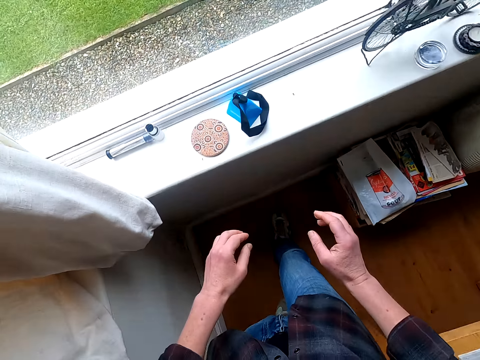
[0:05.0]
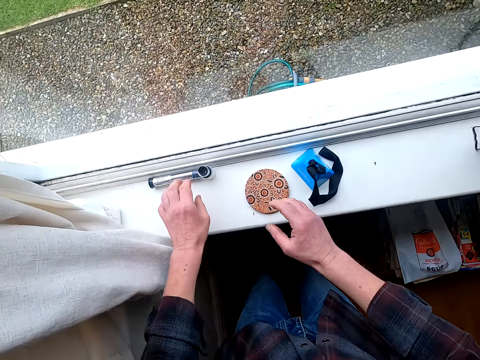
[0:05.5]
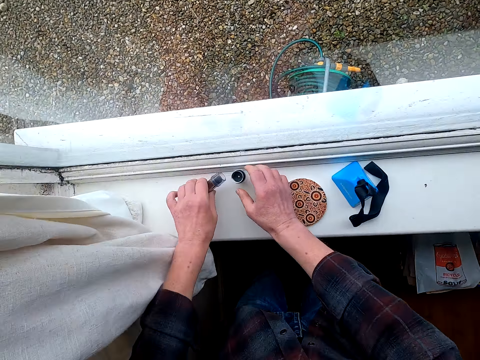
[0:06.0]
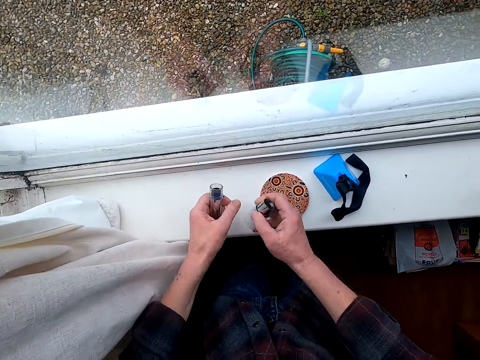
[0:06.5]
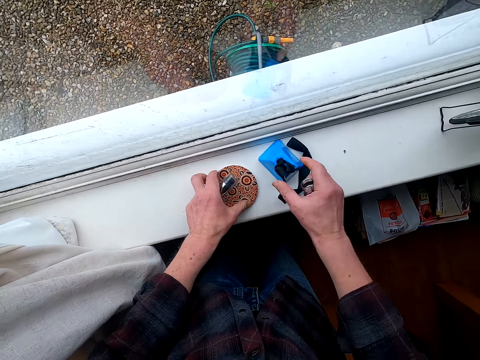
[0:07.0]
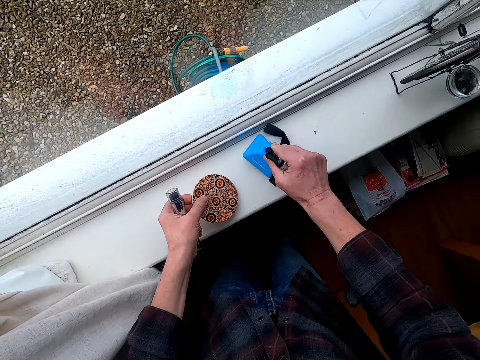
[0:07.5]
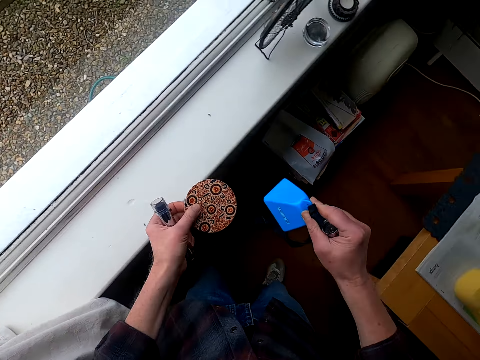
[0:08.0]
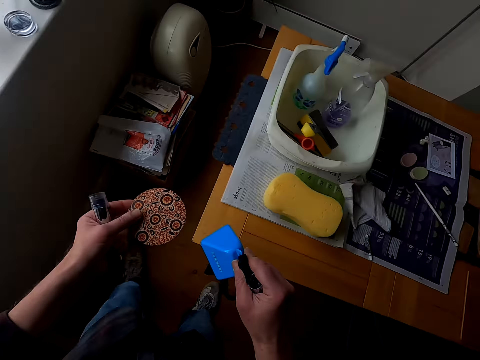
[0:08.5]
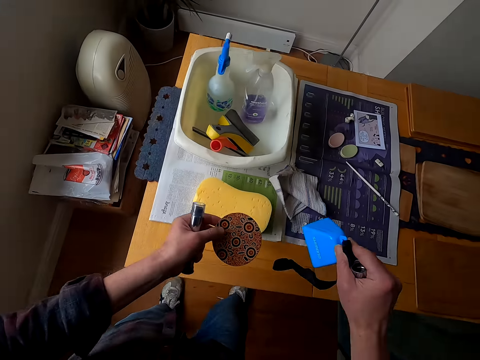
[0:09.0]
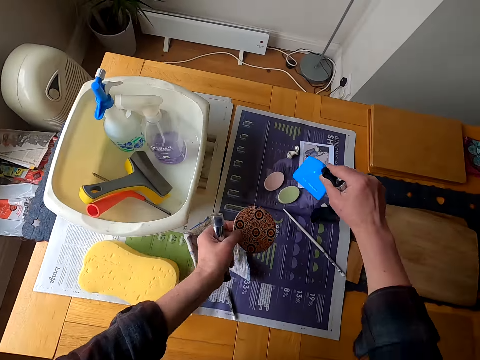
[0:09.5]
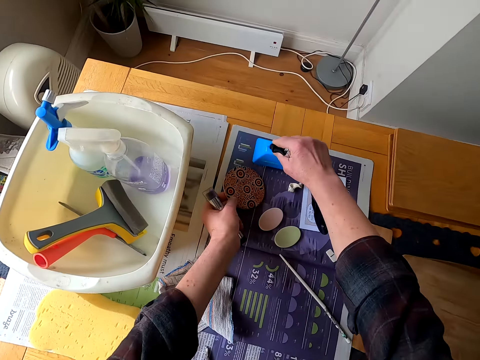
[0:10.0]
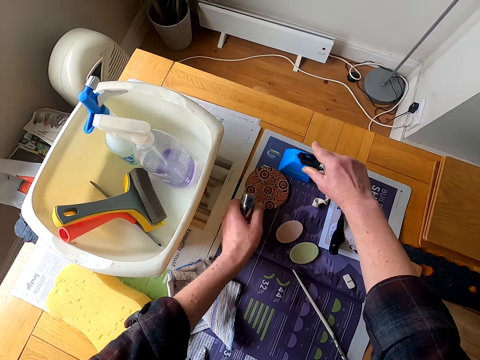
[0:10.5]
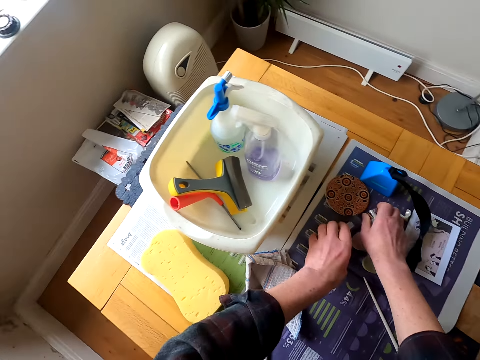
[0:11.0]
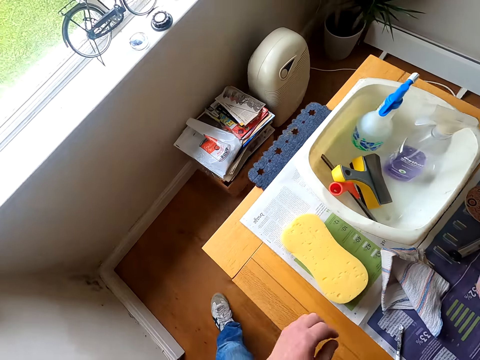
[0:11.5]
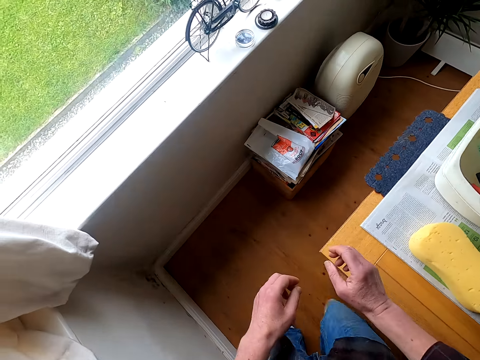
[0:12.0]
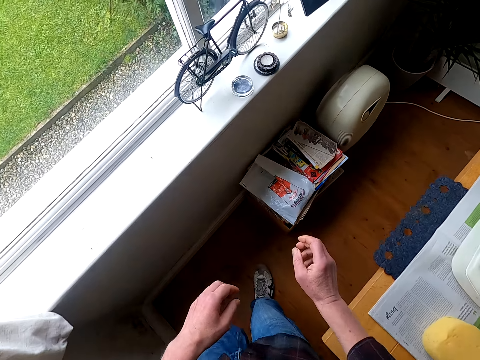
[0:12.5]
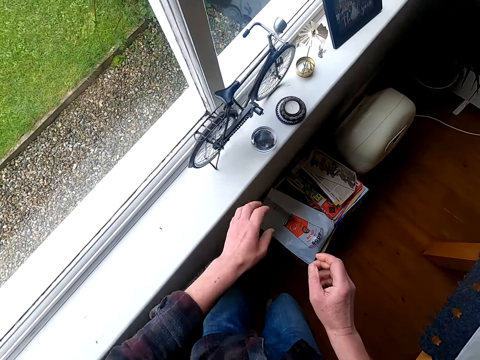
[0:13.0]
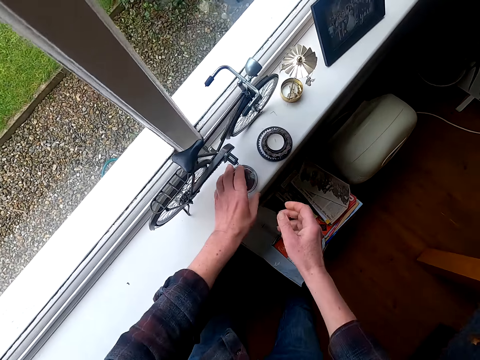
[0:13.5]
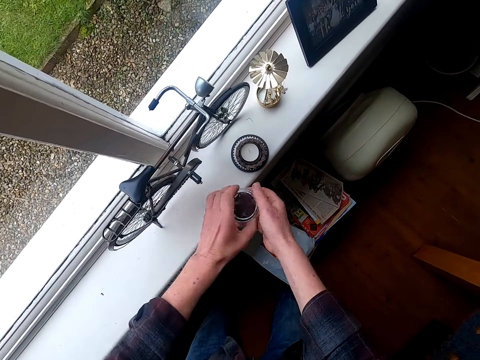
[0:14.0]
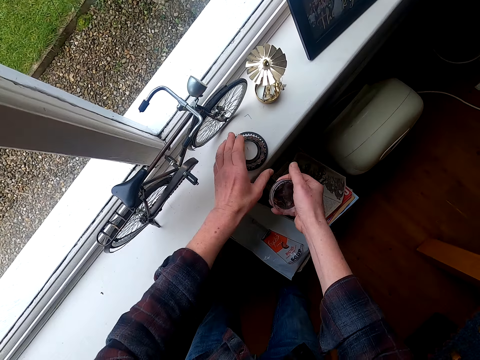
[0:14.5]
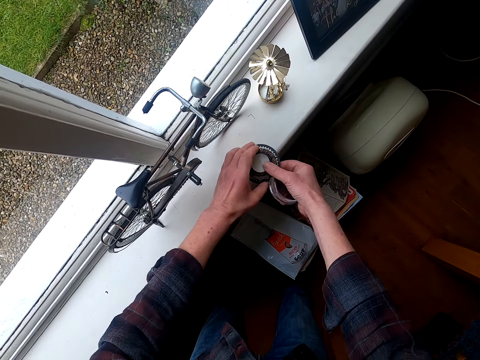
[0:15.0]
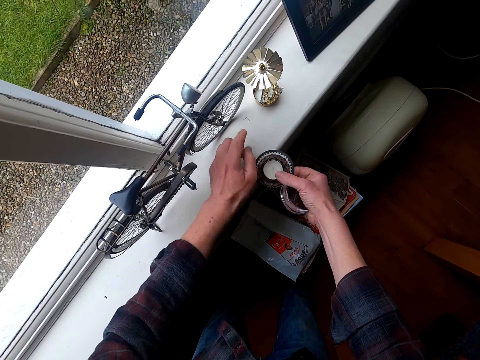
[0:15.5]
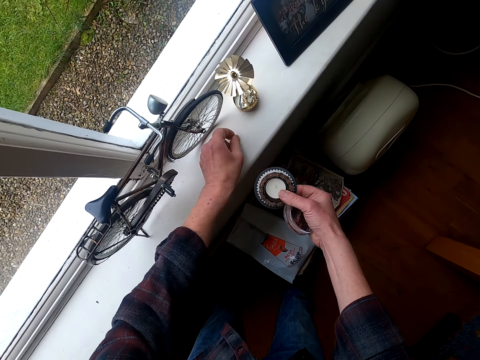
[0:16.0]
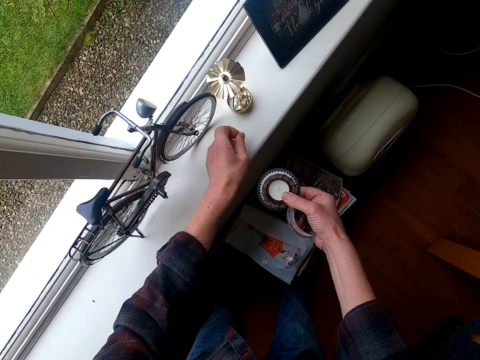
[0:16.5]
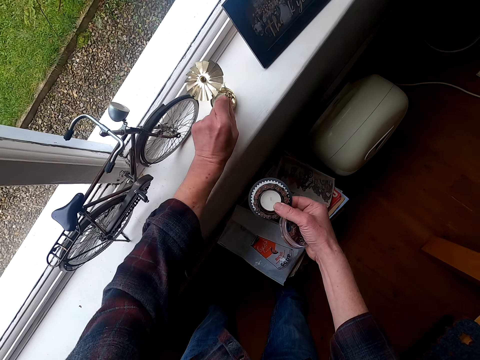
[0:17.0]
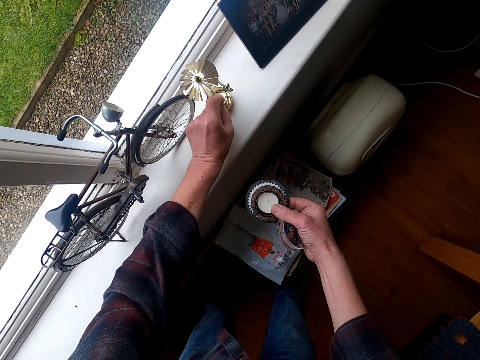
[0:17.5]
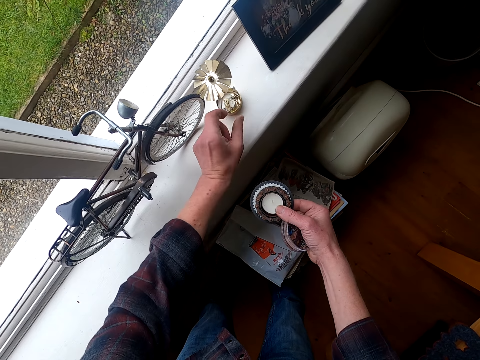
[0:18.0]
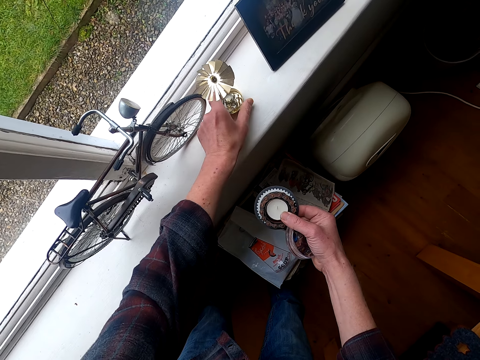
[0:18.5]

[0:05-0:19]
The camera wearer picks up some equipments from the window. They walk to the table and put down the equipments on the newspaper. They walk in the house. They pick up some equipments or bicycle parts from the window.

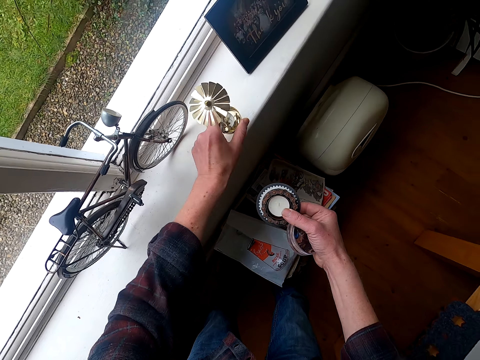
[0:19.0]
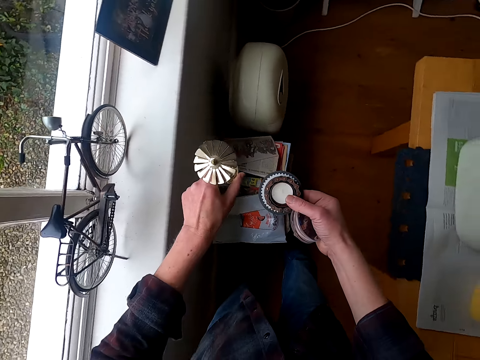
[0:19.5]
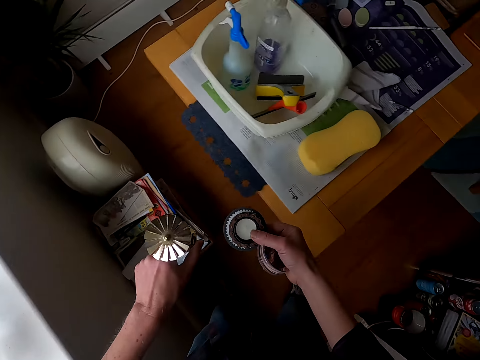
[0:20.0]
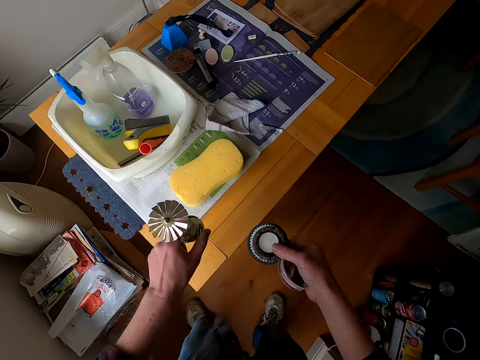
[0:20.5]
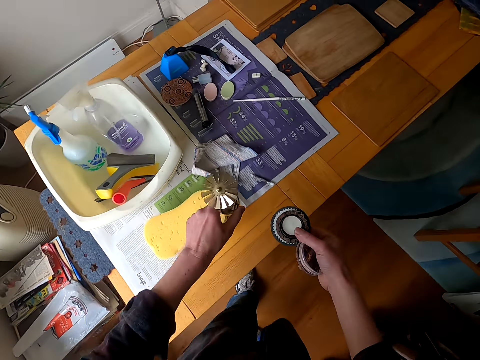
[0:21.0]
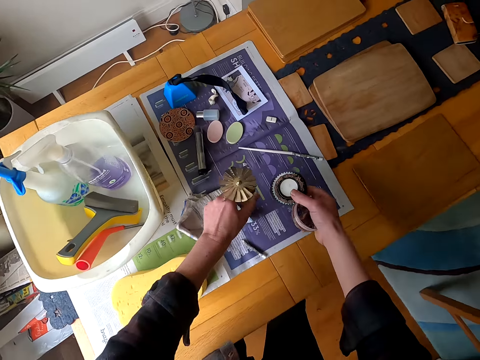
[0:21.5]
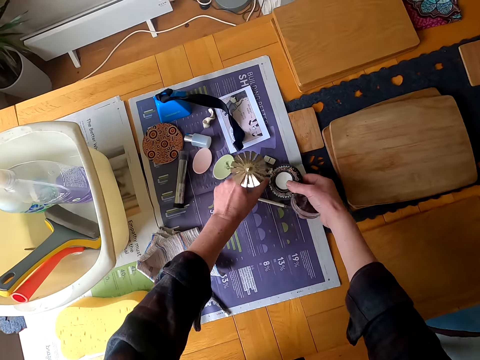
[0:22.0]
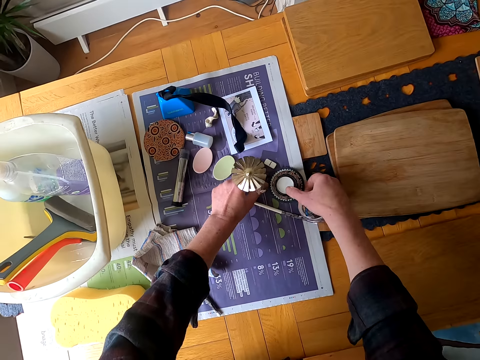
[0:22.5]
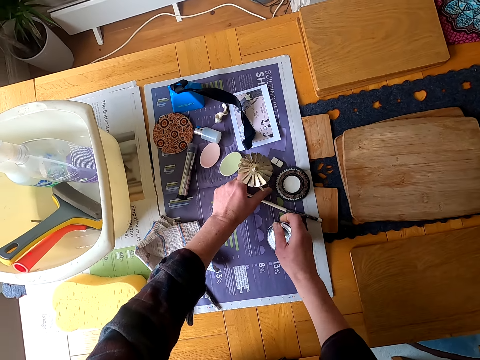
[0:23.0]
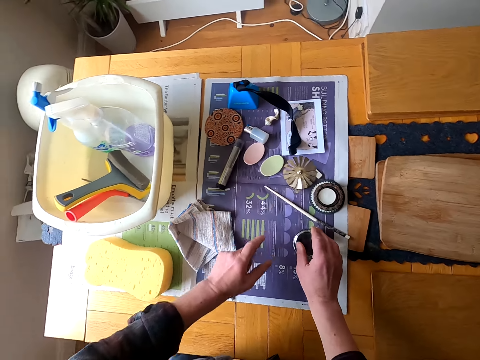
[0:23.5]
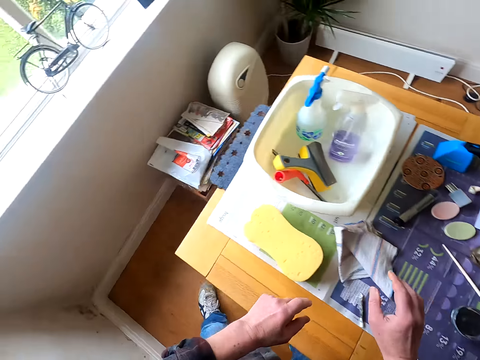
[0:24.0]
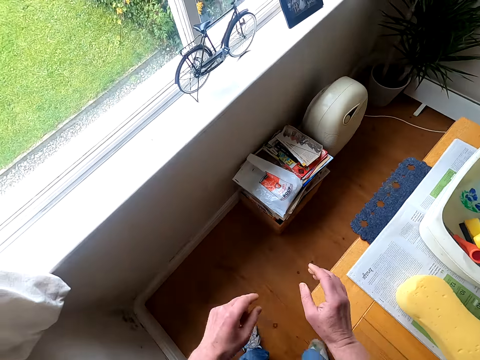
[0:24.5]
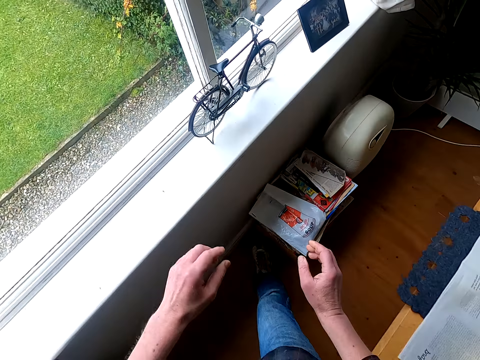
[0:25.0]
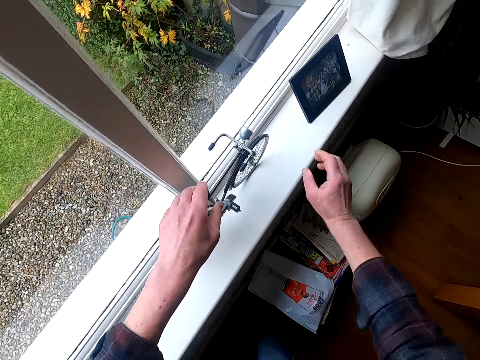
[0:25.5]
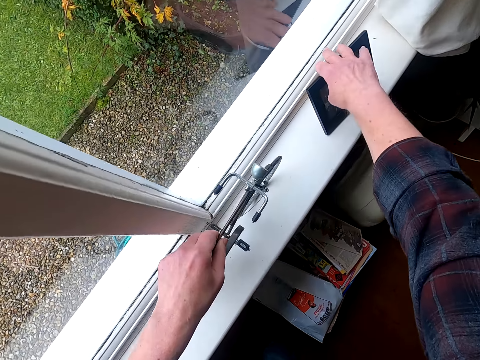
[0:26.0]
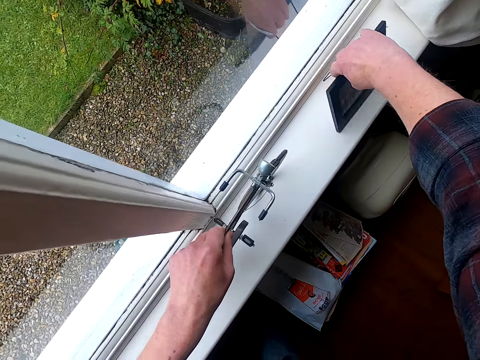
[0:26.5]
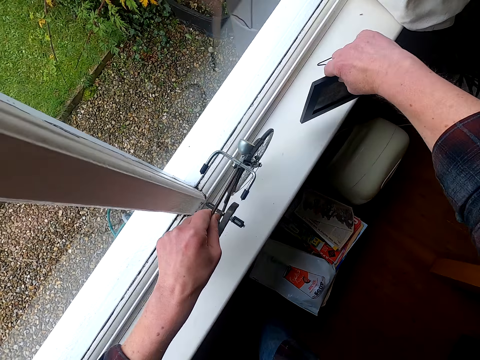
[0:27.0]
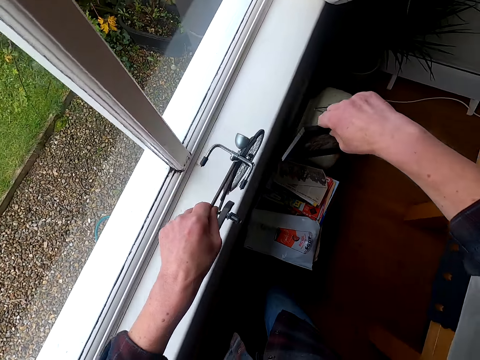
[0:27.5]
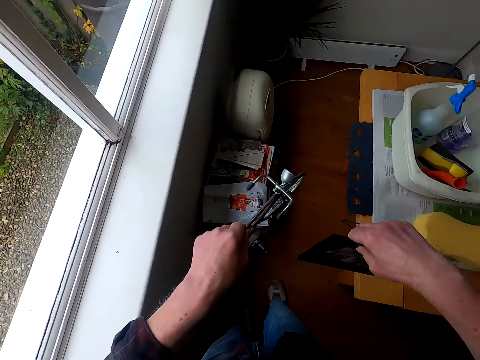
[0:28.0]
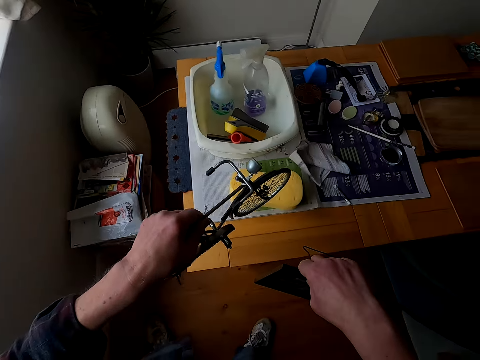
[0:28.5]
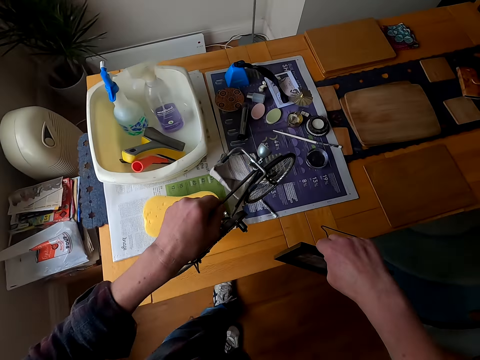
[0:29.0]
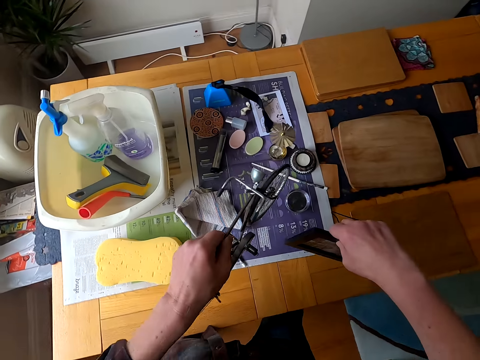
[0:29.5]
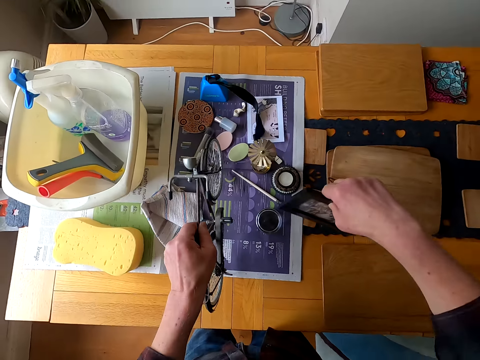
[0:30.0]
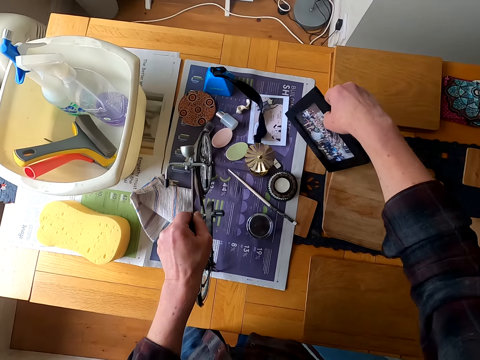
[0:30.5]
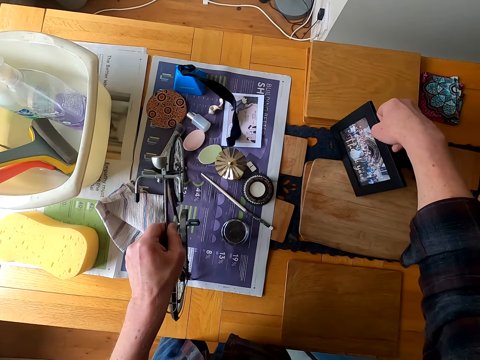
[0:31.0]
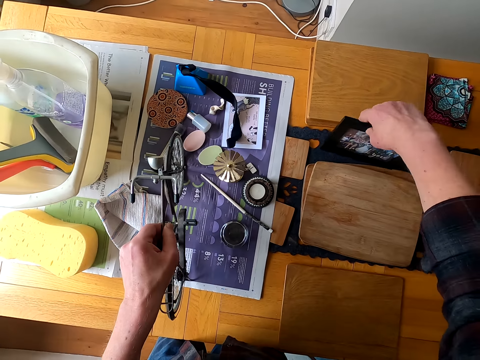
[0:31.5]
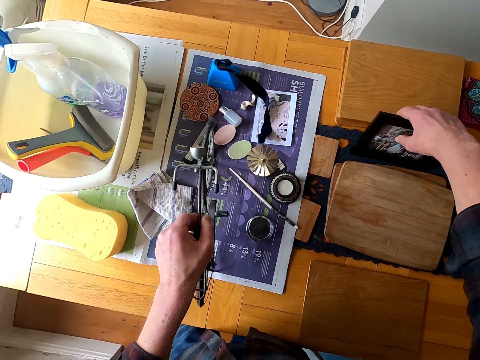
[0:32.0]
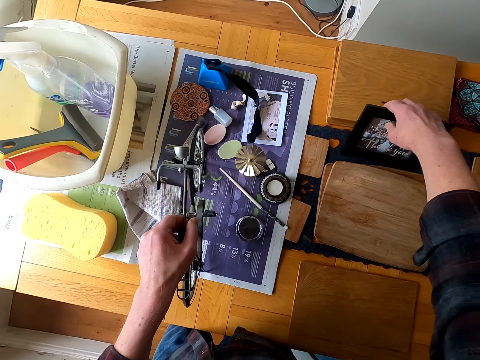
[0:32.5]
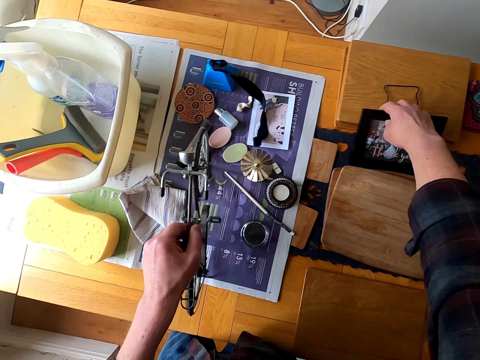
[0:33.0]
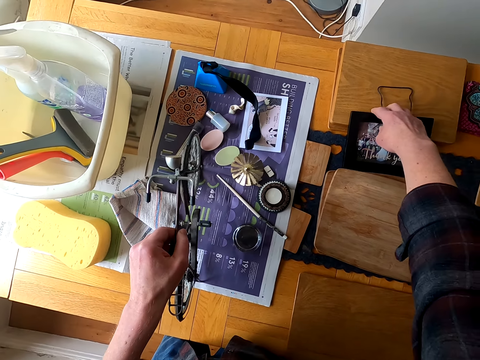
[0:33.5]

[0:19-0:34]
The camera wearer walks to the table. They put the bicycle parts on the newspaper. They walk in the house to the window. They take a picture and take a bicycle toy from the window. They walk to the table and put the picture on the table.
